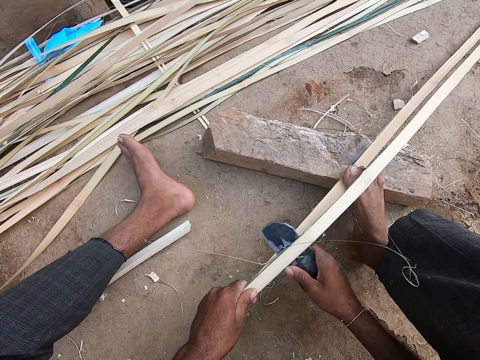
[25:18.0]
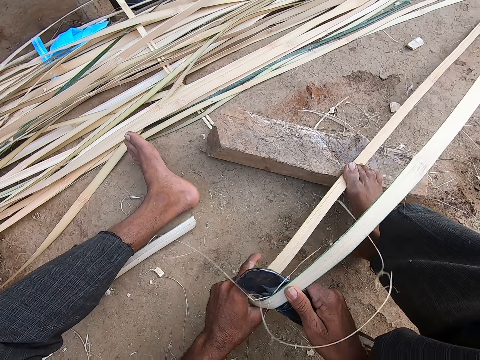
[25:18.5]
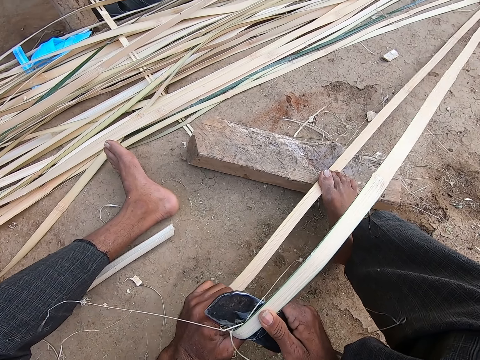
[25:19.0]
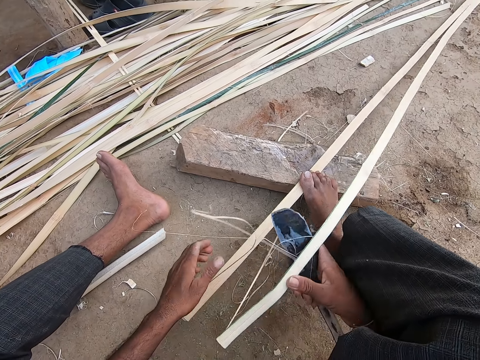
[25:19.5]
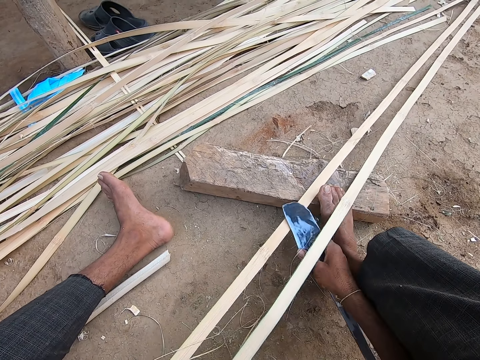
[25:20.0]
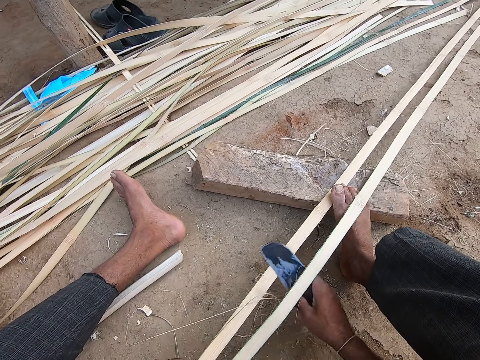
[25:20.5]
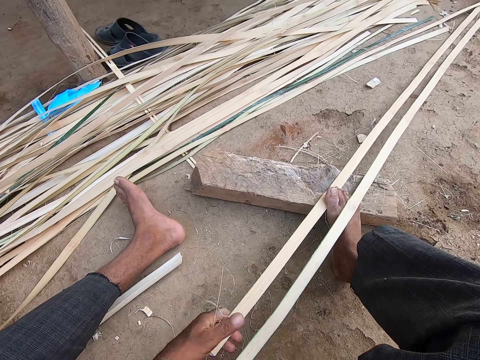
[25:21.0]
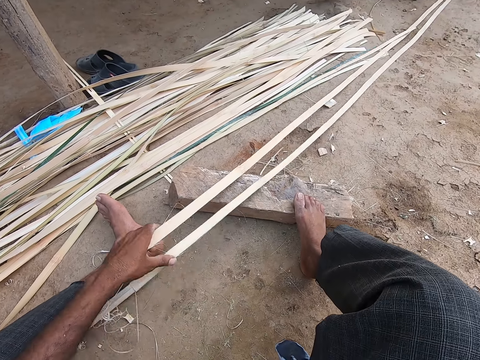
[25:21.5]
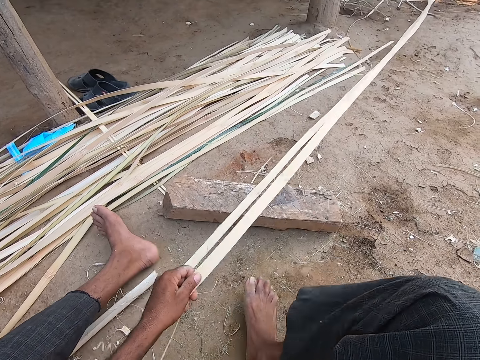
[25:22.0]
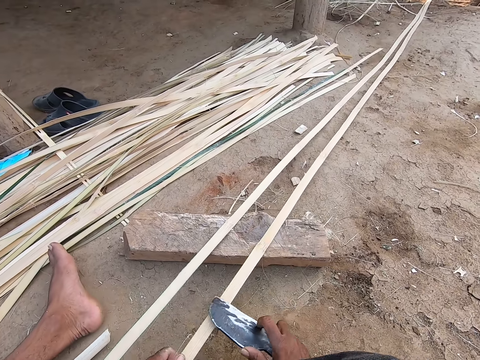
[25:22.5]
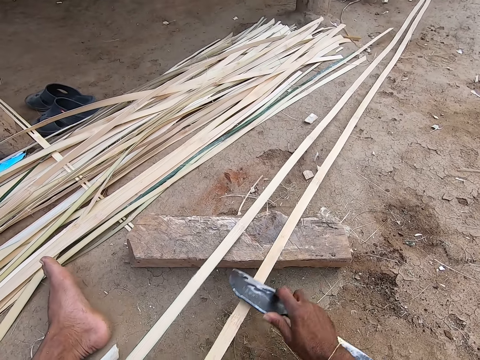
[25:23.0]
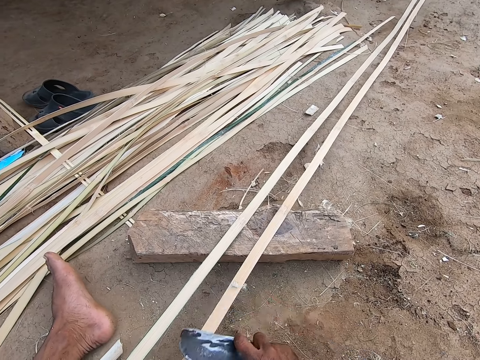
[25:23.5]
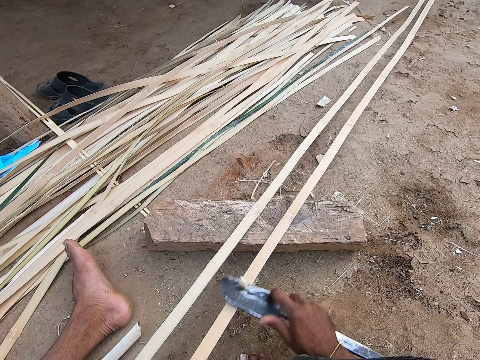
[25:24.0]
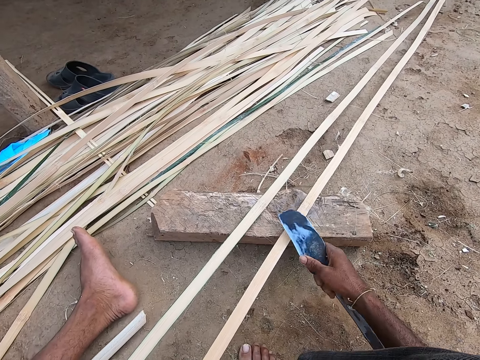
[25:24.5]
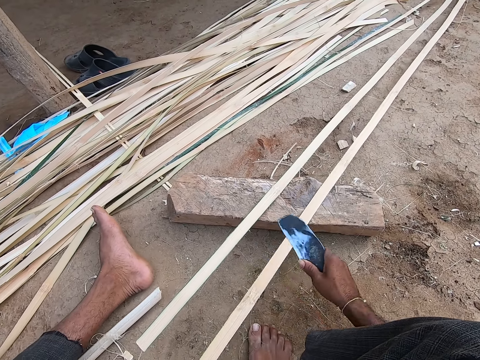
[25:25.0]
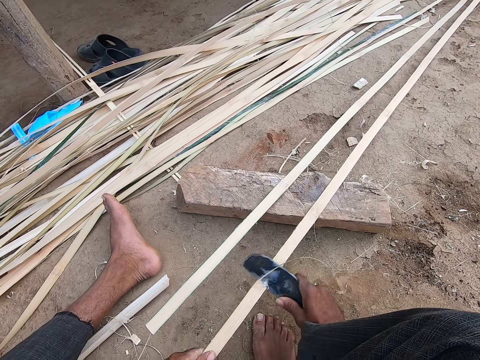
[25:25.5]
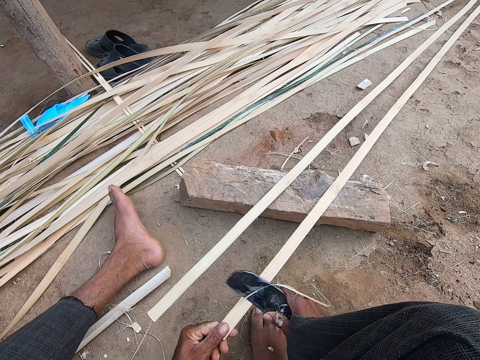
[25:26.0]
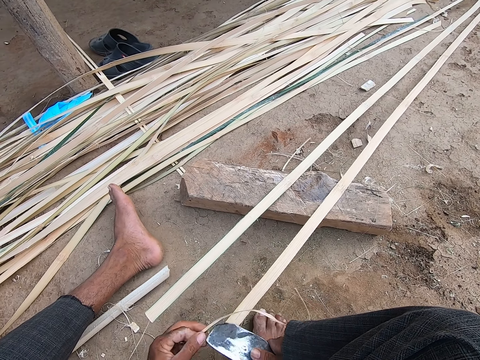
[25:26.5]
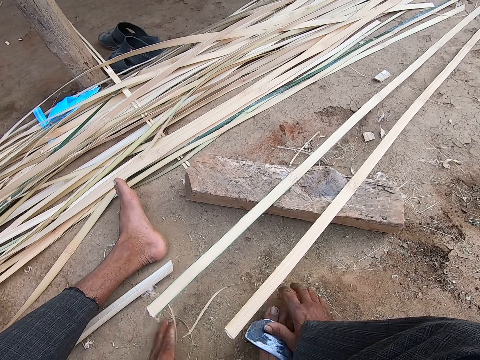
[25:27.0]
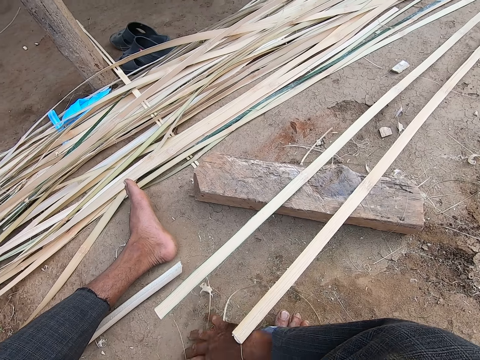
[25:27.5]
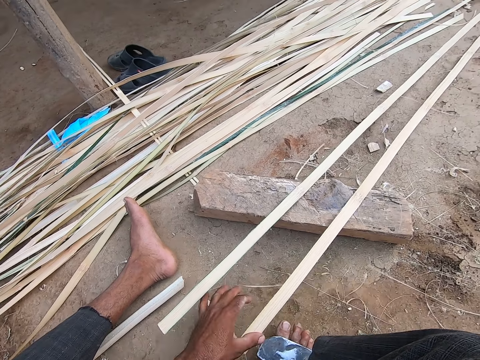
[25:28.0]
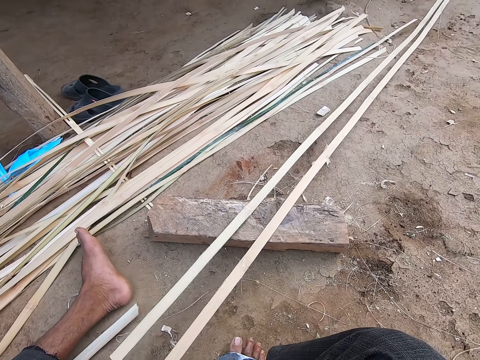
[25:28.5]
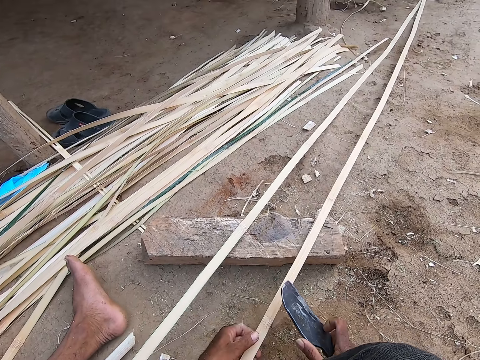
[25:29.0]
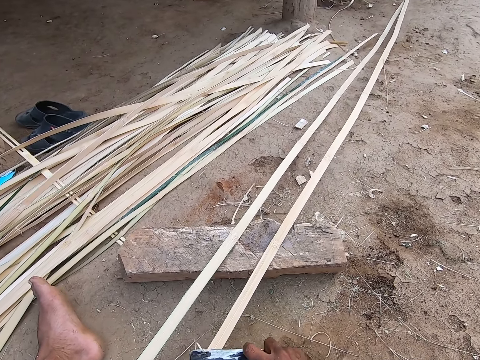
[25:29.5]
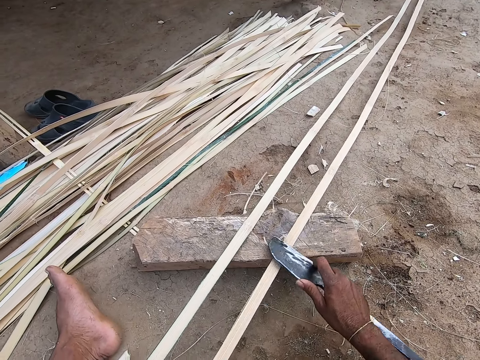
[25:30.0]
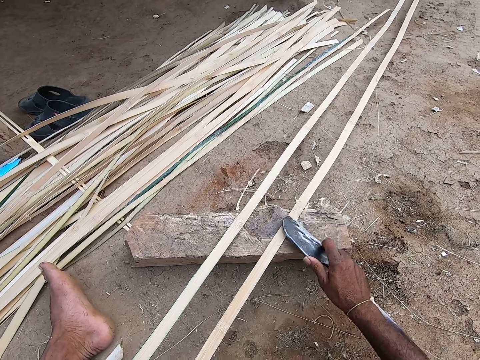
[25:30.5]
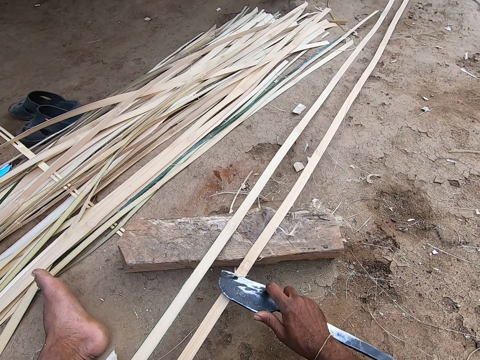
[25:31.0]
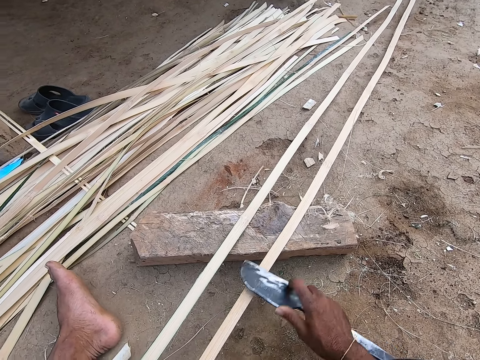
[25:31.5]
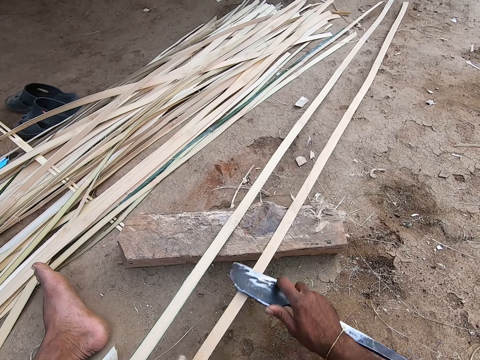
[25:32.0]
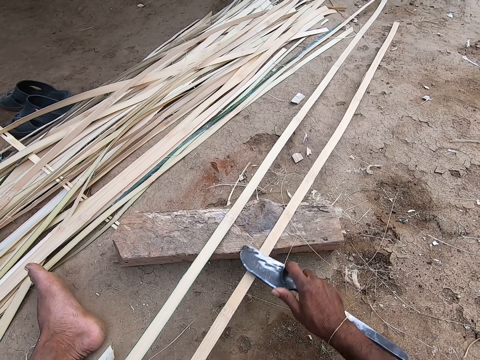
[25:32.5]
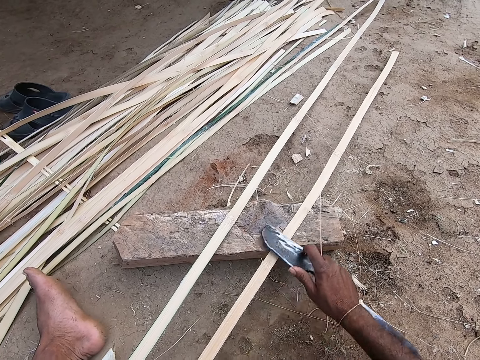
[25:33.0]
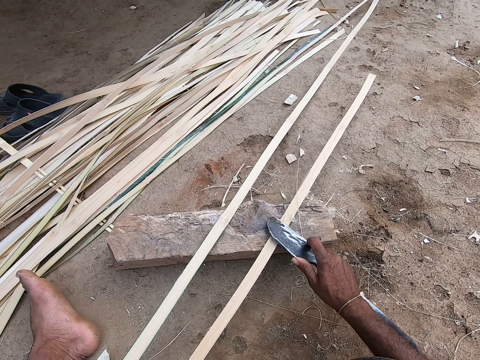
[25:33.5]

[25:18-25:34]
The camera wearer holds a bamboo strip in his left hand. He shaves the bamboo strip with the kukri in his right hand. He moves the bamboo strips on the wood piece with his left hand. He shaves the bamboo strip with the kukri in his right hand. He scrubs on the palm thatch. He drops the kukri on the ground with his right hand. He moves some bamboo shavings on the ground with his right hand. He moves the bamboo strips on the wood piece with his left hand. He holds the bamboo strip in his left hand. He shaves the bamboo strip with the kukri in his right hand.

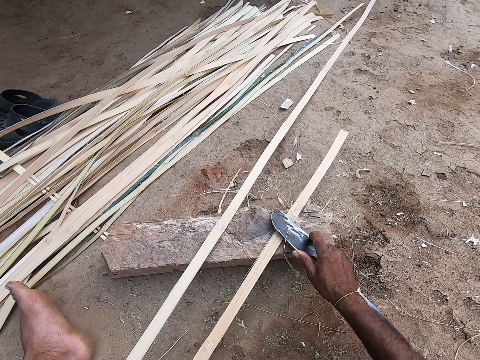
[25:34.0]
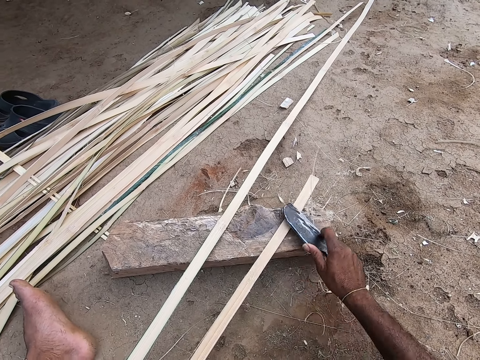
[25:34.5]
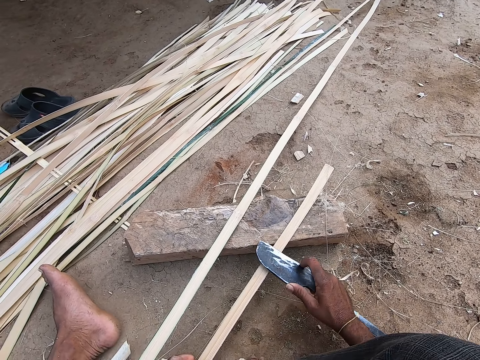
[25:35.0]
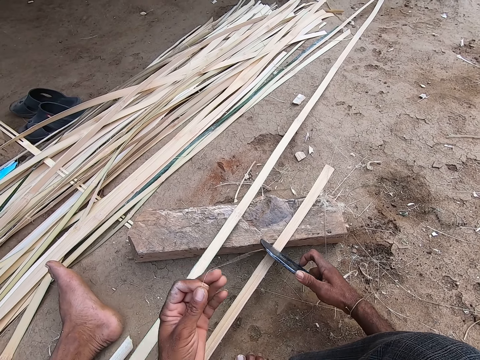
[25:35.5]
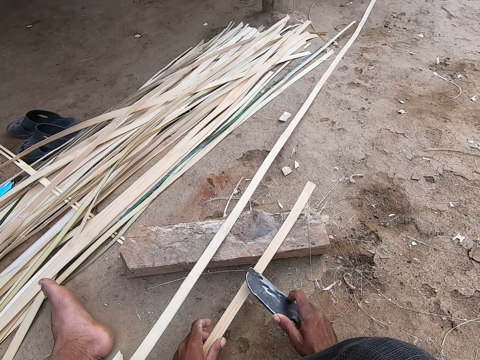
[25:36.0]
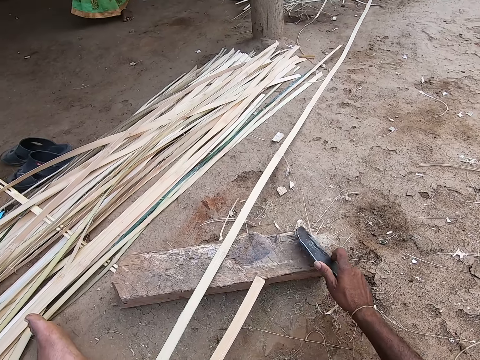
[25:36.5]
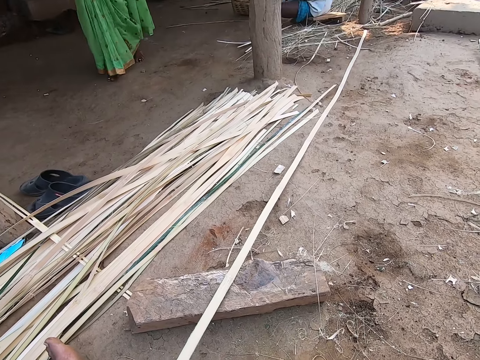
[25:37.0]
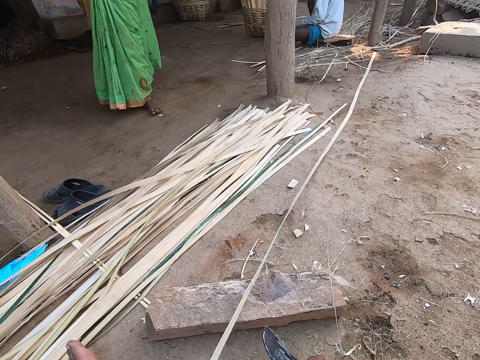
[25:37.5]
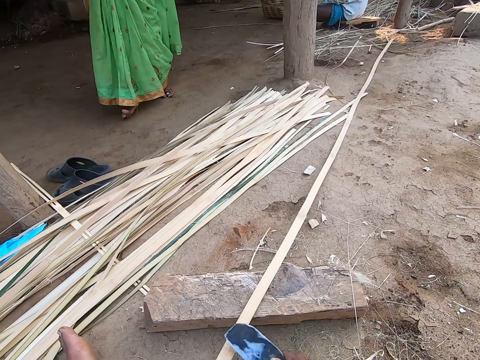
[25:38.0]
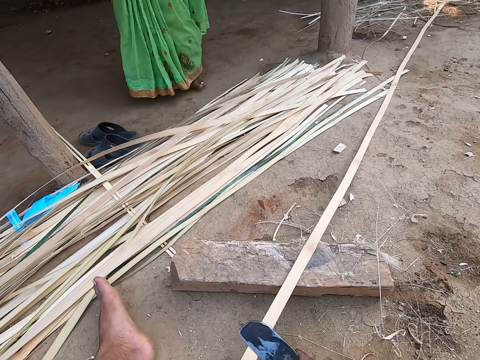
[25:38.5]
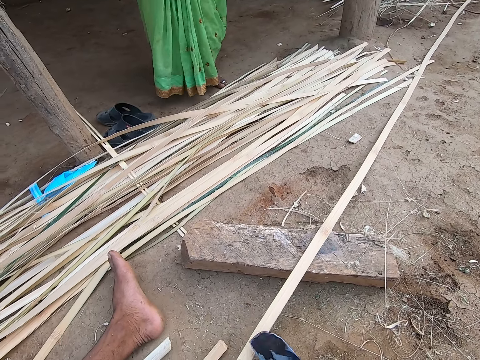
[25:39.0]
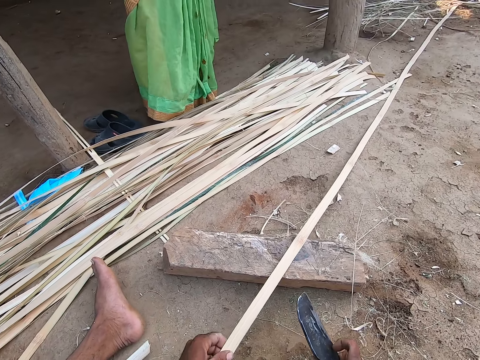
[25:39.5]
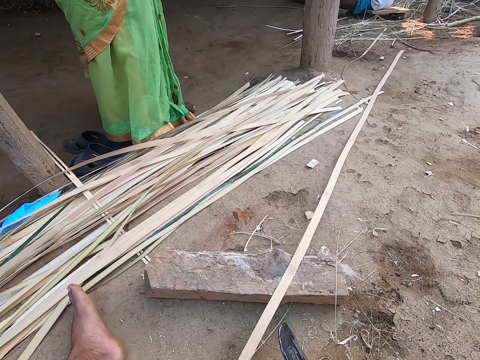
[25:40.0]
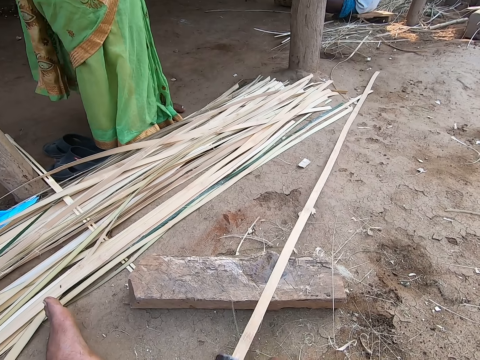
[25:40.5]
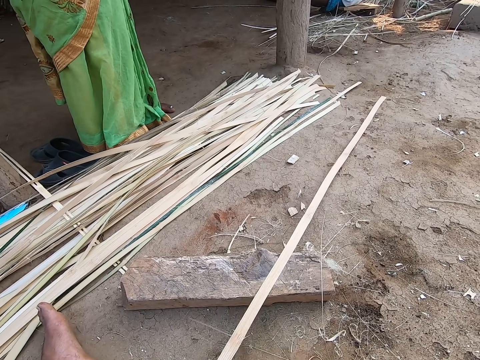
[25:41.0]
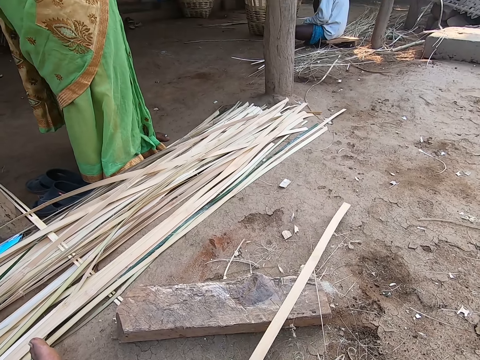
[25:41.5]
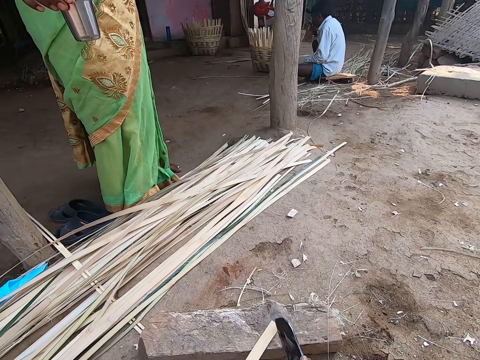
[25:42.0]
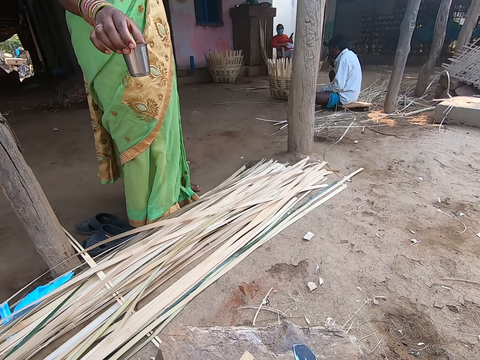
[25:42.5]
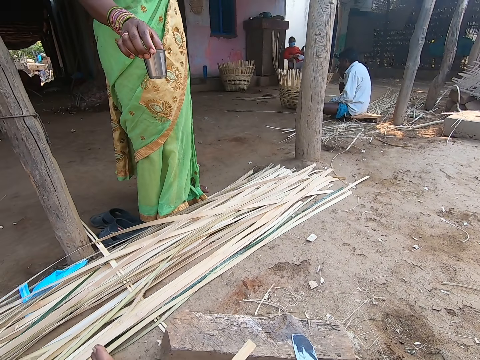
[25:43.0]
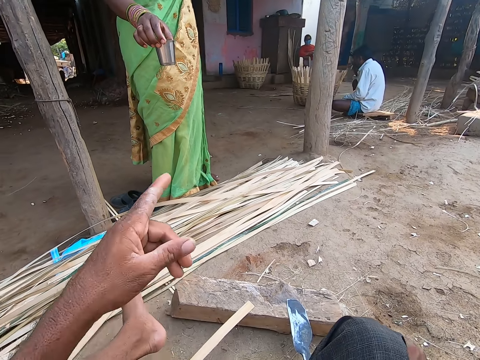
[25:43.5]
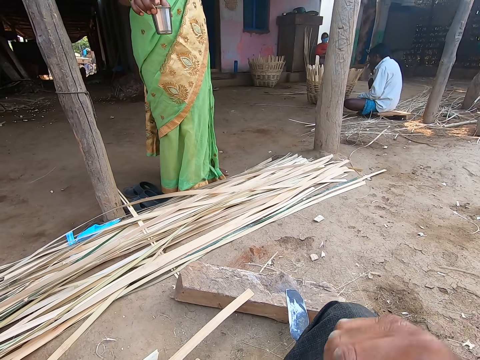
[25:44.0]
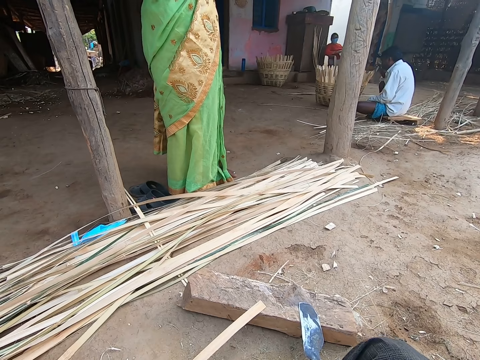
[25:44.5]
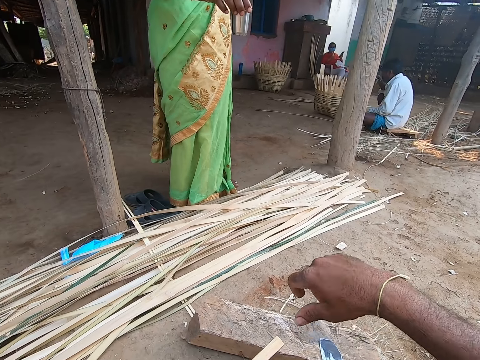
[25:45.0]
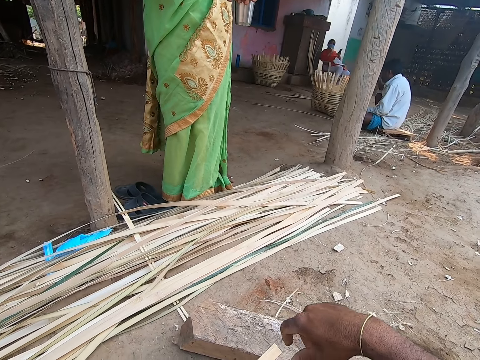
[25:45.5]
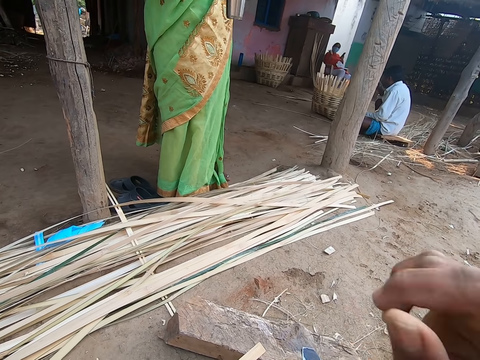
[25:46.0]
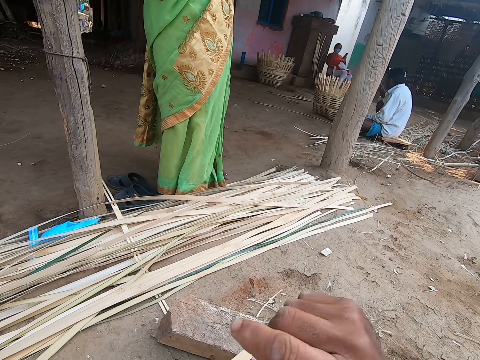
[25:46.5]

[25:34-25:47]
The camera wearer holds the bamboo strip in his left hand. He dialogues with a man. He shaves the bamboo strip with the kukri in his right hand. He drops the kukri on the wood piece with his right hand. He scrubs on the palm thatch. The man drinks from a cup in his right hand.
